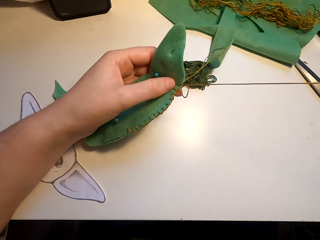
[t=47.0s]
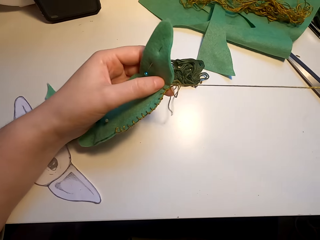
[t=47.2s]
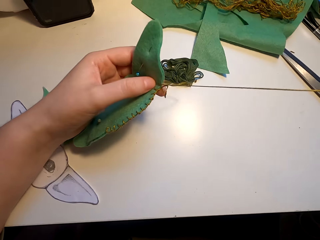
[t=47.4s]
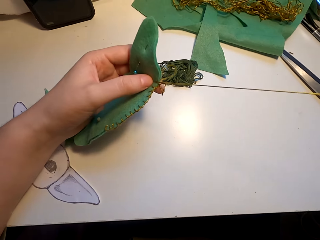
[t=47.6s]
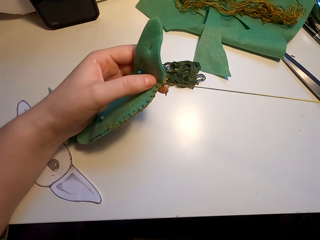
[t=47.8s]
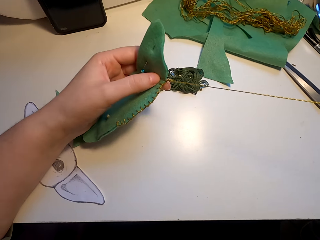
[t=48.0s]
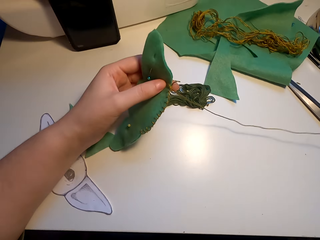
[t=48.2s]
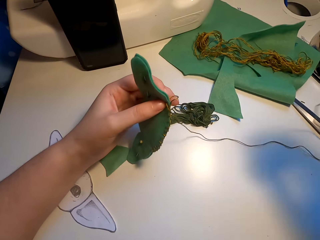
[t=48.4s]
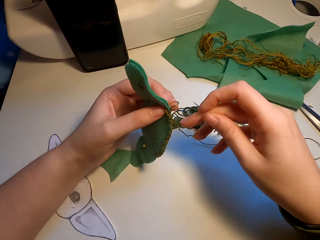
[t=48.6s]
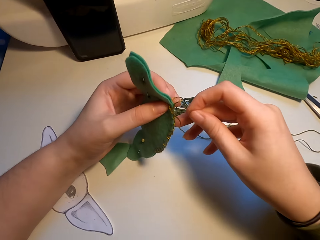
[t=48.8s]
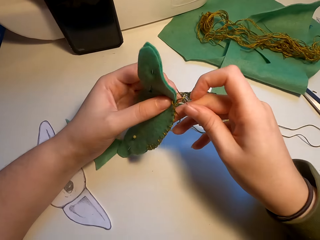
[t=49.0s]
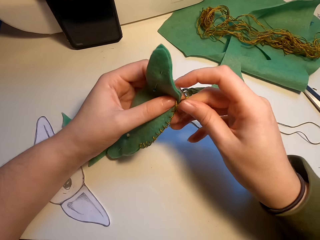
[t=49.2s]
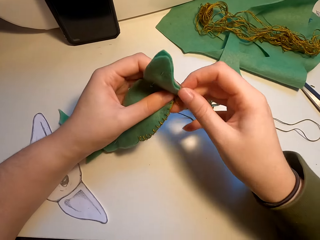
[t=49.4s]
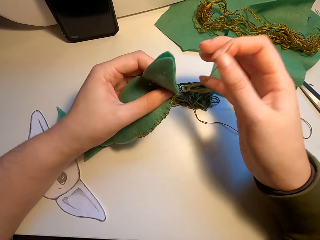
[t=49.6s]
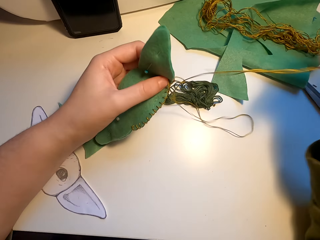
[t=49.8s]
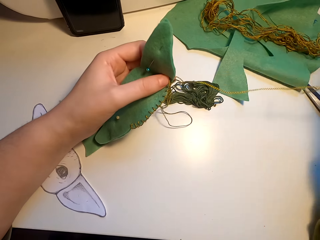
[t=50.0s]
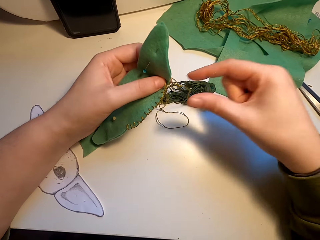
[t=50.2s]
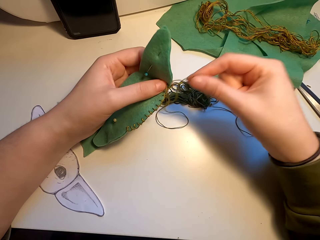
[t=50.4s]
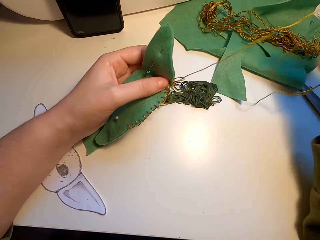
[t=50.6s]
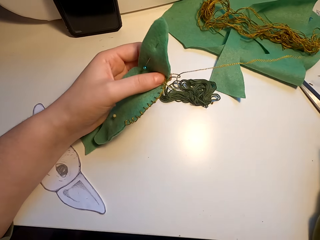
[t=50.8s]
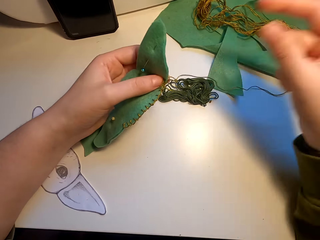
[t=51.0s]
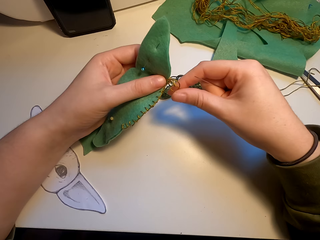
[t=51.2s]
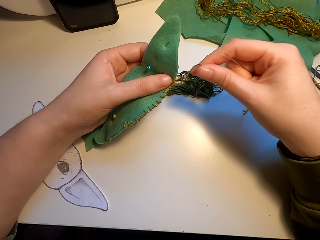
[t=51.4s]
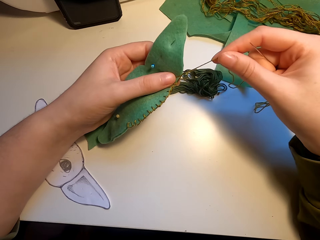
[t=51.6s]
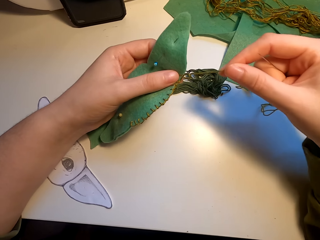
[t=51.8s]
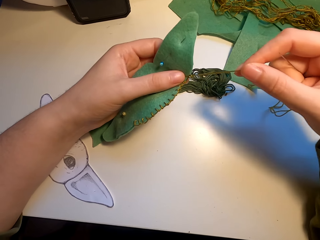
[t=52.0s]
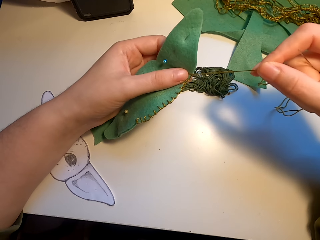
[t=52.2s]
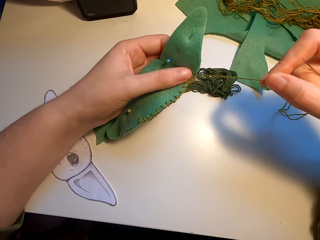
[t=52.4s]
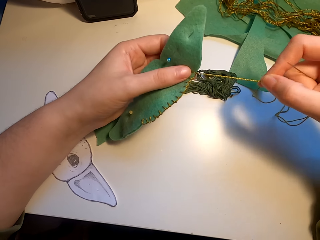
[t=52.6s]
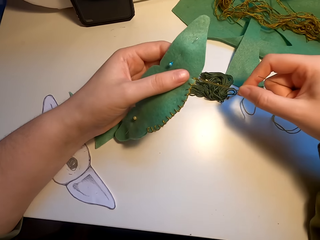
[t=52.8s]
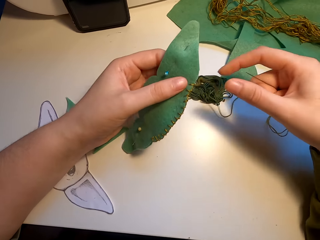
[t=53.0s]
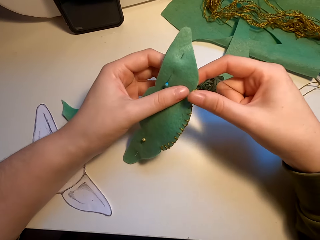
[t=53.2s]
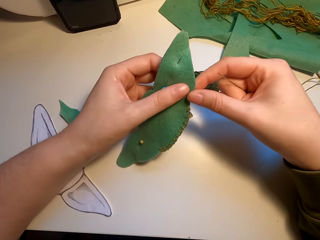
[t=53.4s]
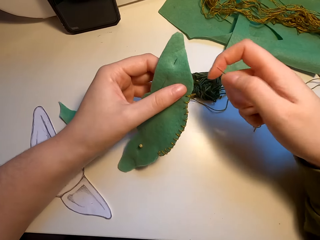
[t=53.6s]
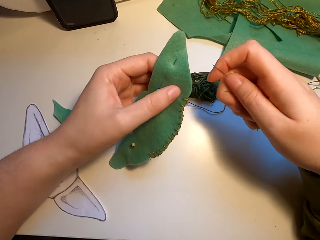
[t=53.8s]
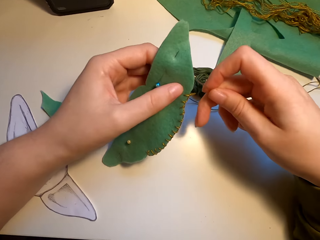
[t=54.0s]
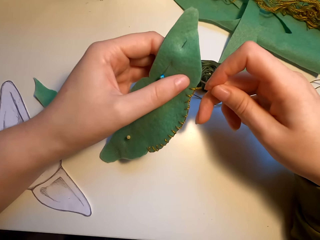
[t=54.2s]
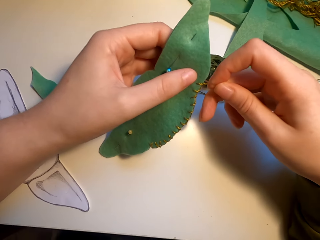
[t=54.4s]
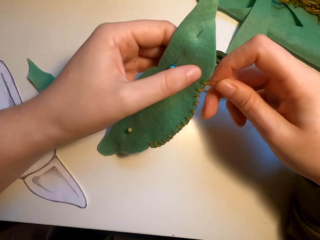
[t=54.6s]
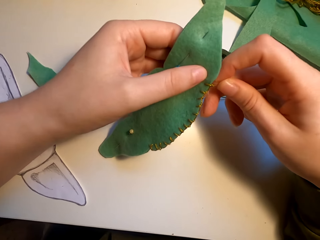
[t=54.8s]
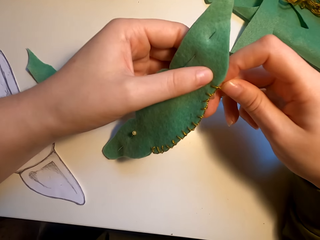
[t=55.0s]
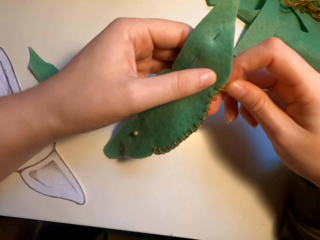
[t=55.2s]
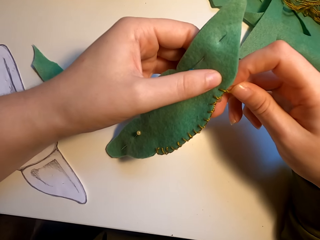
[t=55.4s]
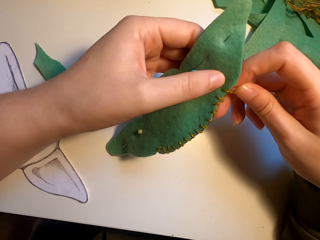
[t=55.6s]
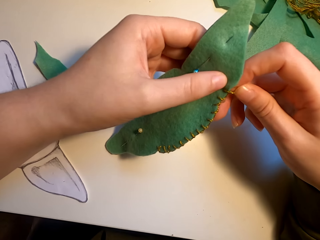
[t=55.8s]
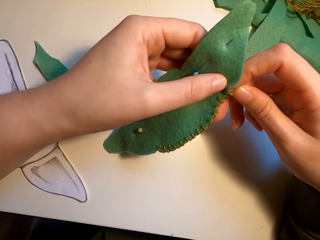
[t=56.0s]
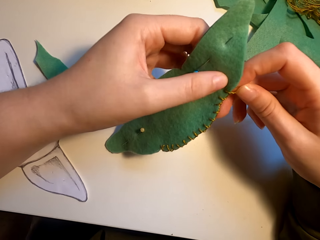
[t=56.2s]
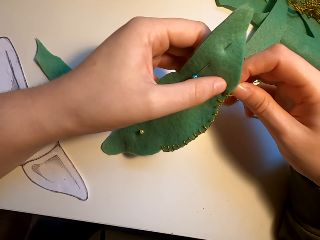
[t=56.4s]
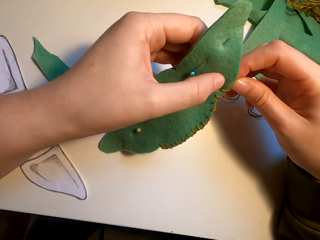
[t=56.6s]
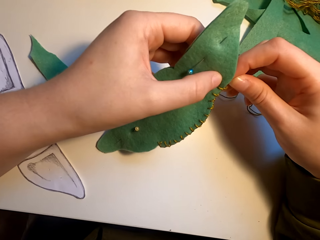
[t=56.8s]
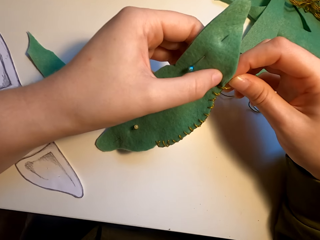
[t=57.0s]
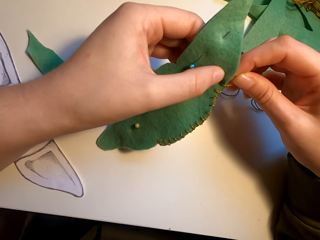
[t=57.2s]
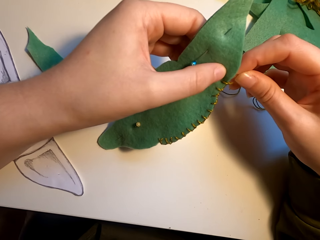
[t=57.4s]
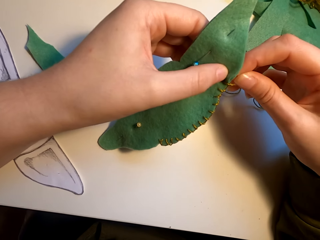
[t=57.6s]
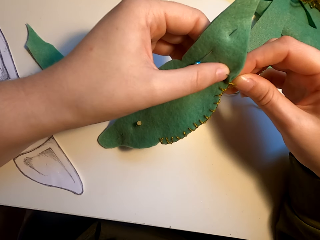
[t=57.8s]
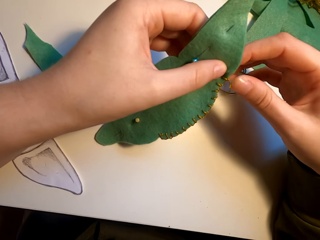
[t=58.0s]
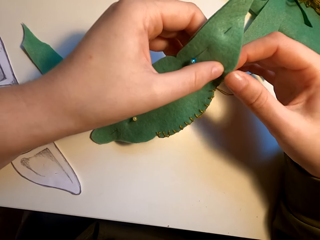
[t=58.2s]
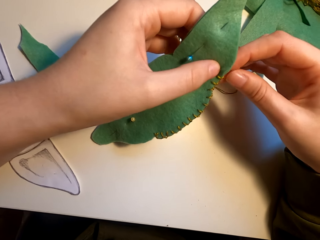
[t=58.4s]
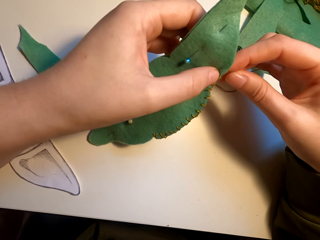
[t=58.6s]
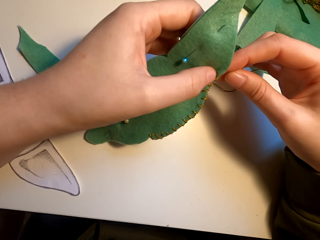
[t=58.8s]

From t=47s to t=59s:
The camera wearer stretches the thread. They sew the thread with a needle.

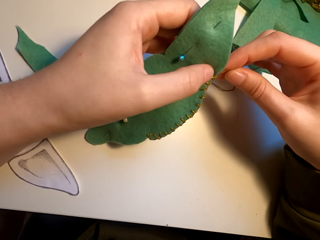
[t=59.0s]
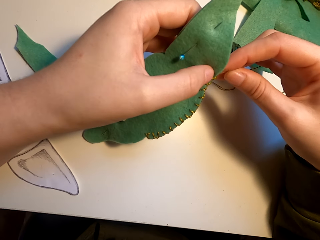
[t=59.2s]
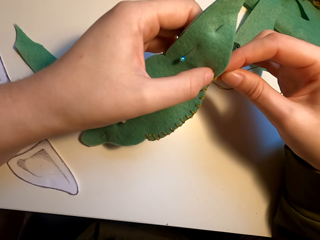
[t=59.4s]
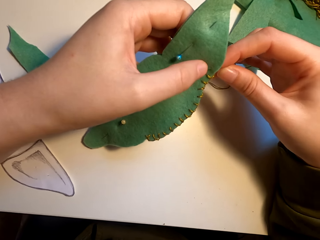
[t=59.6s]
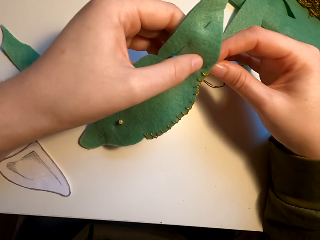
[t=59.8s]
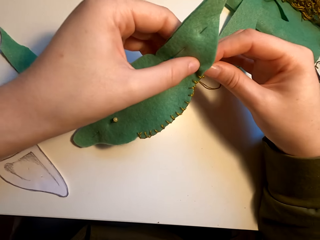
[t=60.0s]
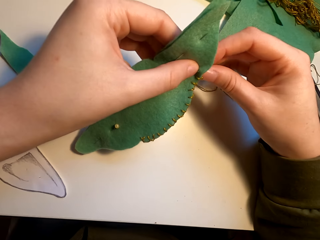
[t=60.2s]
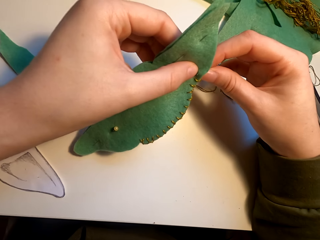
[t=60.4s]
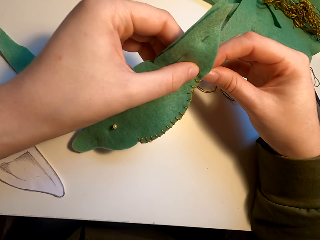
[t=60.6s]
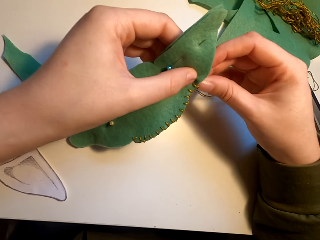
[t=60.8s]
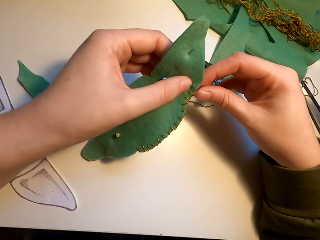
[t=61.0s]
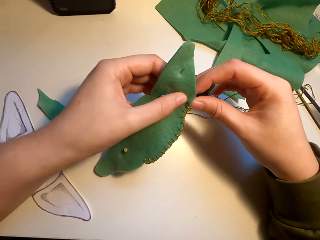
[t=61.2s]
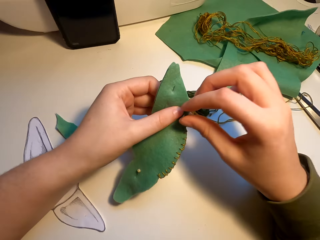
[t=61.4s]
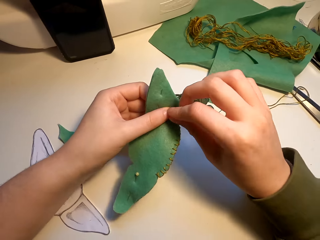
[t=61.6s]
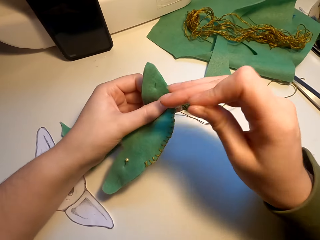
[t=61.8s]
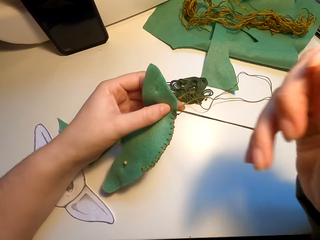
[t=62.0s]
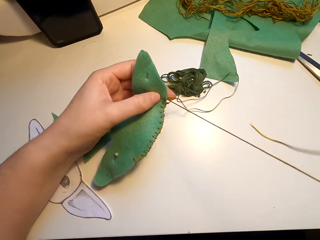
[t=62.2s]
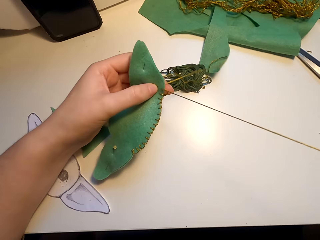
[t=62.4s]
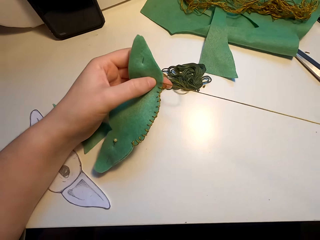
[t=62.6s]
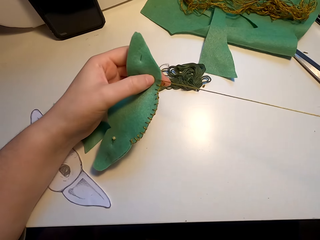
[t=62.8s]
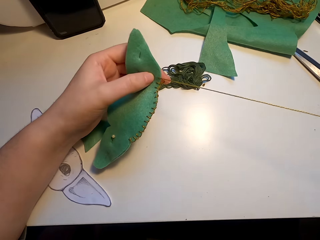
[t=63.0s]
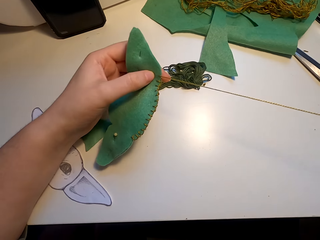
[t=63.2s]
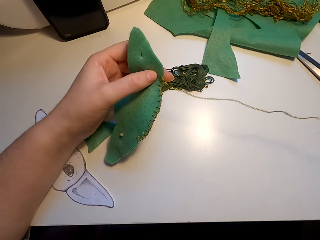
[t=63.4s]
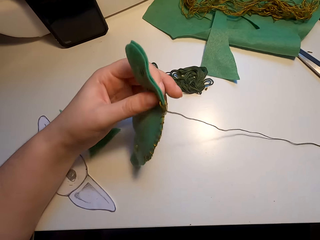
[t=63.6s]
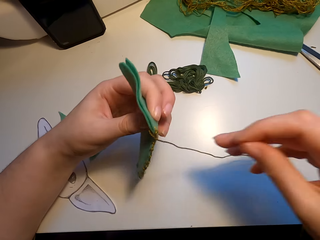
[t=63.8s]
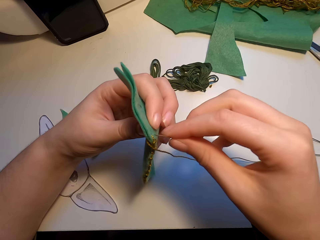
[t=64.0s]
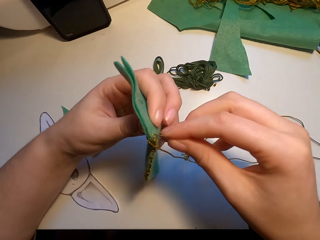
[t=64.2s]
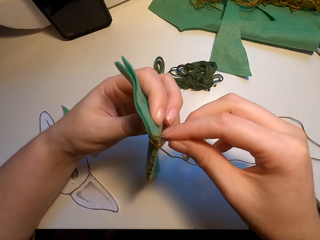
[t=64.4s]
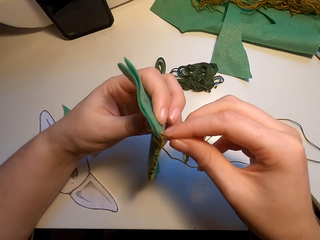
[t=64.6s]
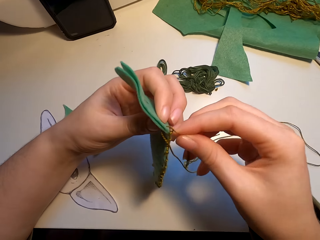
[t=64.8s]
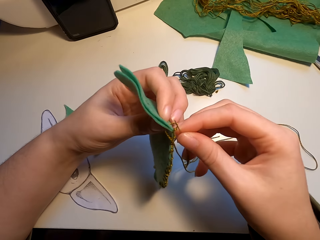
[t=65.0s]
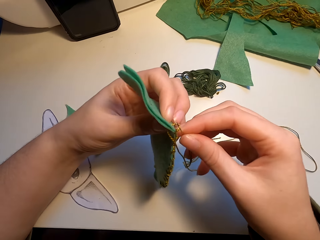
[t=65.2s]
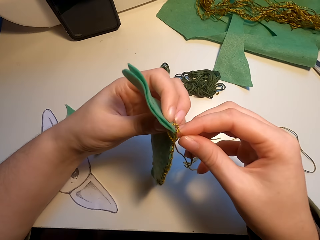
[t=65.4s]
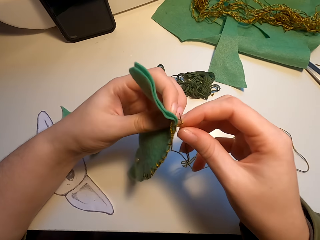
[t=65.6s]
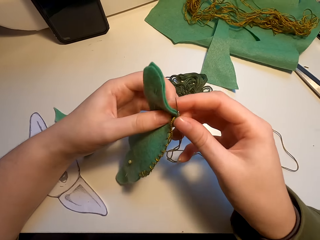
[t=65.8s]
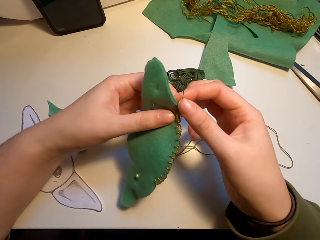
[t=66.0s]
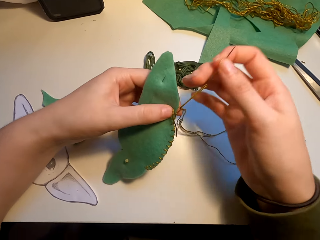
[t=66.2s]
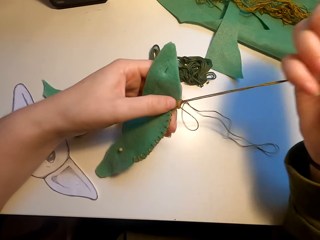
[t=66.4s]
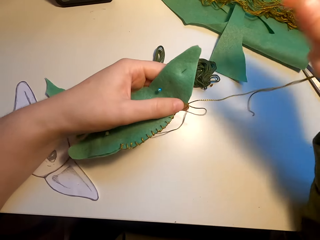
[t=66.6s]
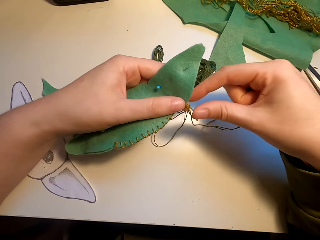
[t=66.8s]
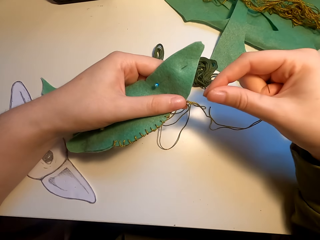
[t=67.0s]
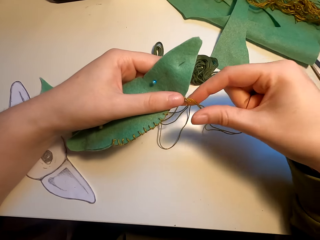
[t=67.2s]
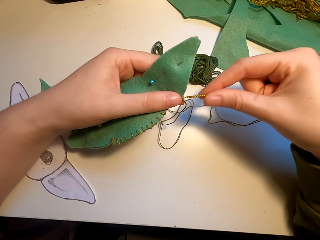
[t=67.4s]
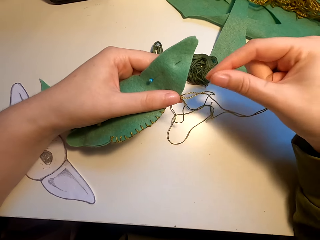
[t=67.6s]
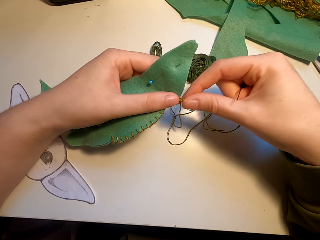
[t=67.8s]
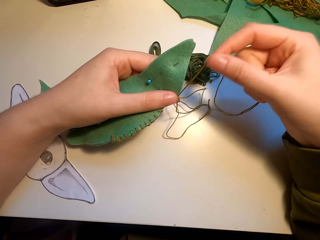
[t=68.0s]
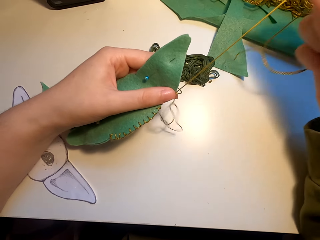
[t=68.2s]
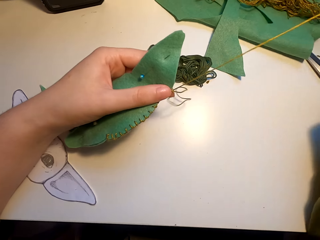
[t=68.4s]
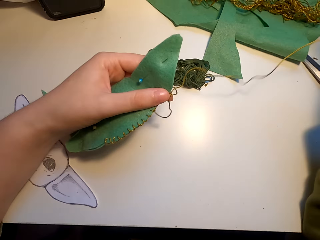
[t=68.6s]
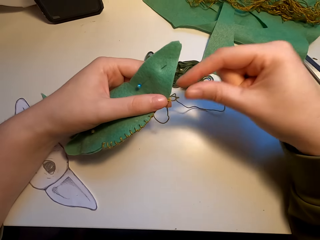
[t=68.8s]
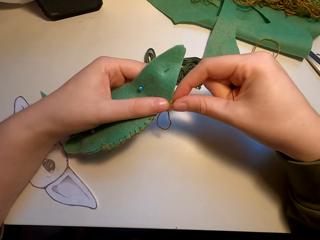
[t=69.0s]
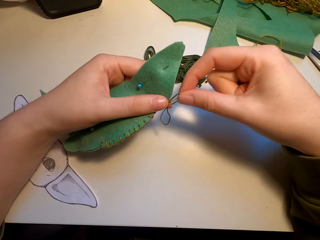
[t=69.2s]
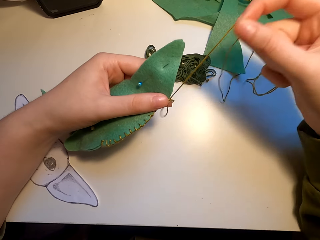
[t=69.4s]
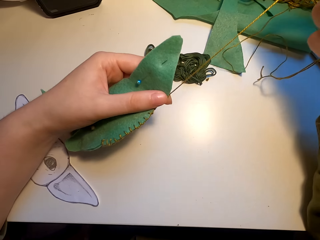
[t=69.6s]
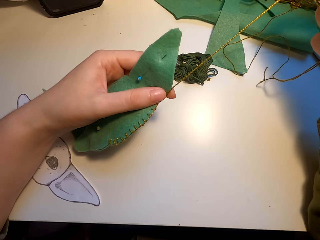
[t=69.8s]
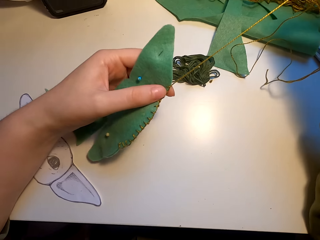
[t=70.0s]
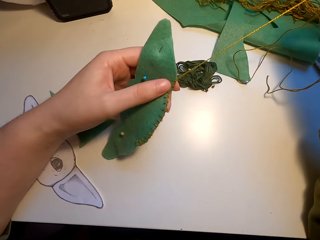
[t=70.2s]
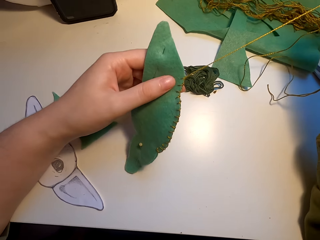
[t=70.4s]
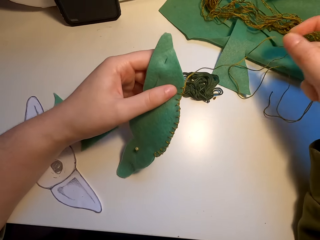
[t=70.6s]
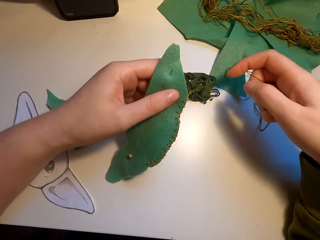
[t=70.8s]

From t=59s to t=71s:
The camera wearer pulls the thread.
